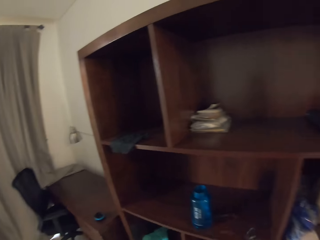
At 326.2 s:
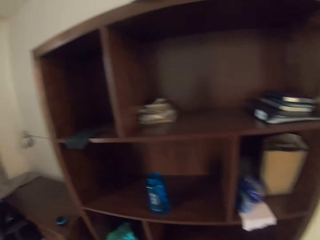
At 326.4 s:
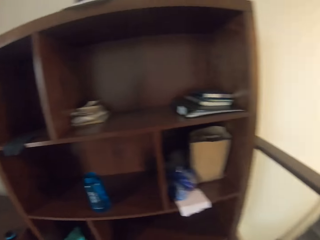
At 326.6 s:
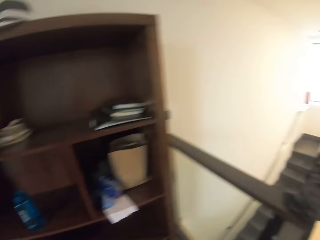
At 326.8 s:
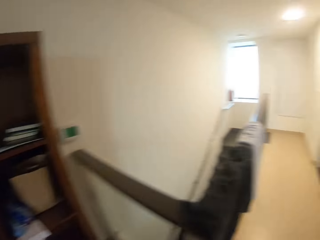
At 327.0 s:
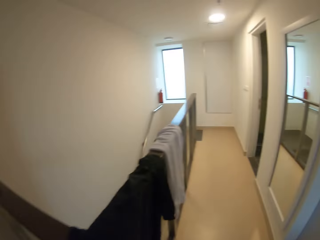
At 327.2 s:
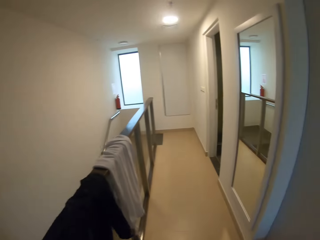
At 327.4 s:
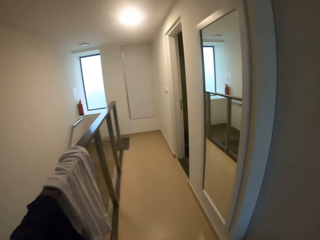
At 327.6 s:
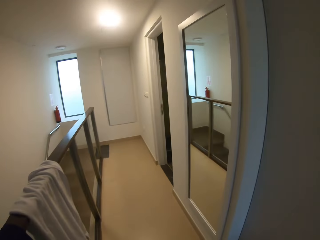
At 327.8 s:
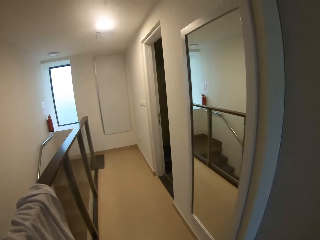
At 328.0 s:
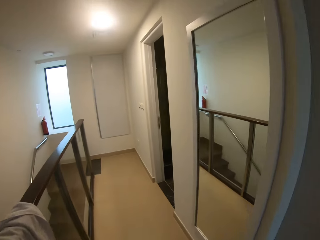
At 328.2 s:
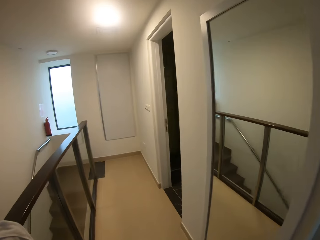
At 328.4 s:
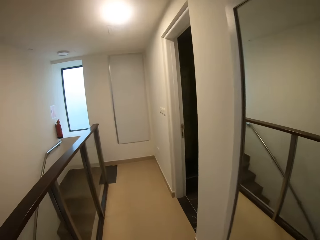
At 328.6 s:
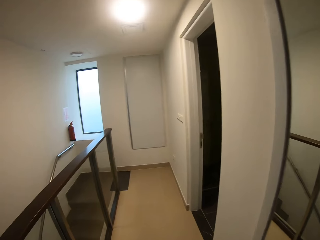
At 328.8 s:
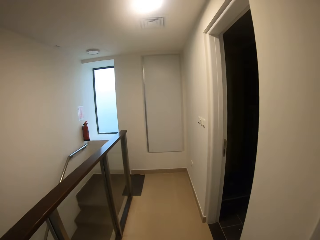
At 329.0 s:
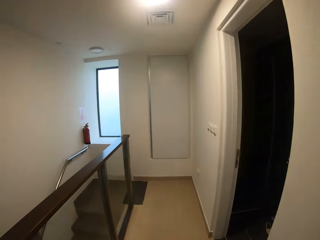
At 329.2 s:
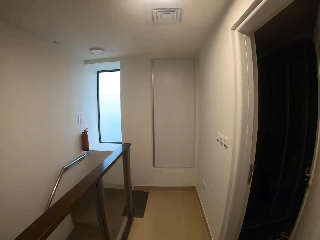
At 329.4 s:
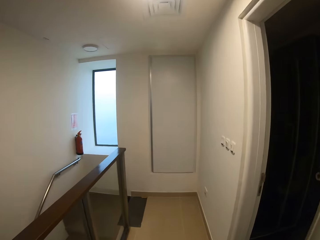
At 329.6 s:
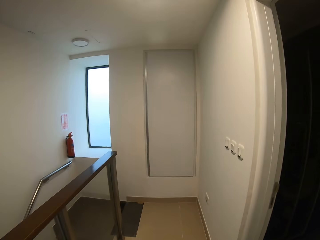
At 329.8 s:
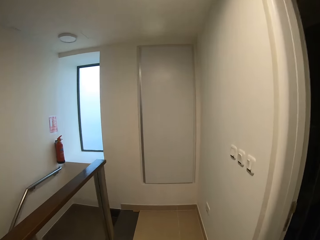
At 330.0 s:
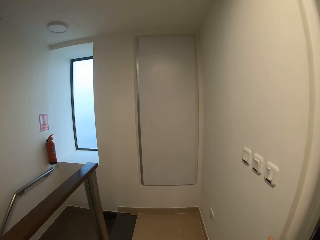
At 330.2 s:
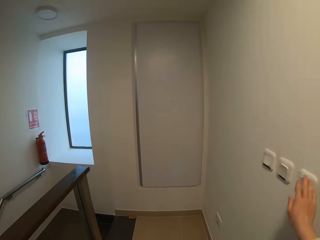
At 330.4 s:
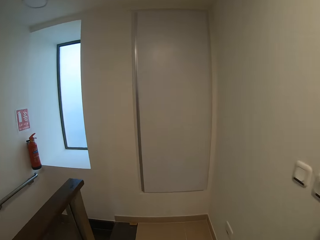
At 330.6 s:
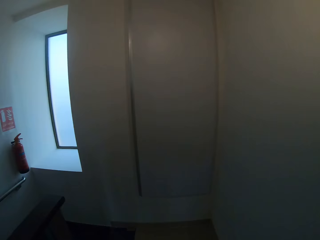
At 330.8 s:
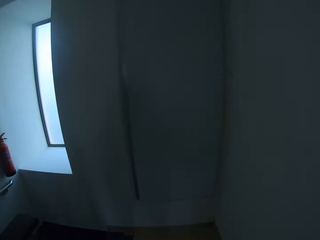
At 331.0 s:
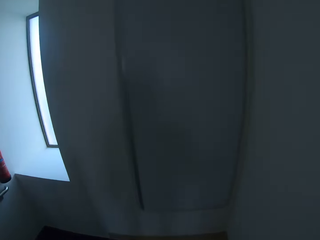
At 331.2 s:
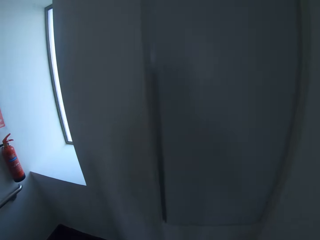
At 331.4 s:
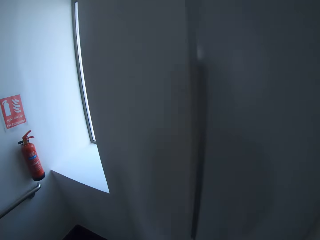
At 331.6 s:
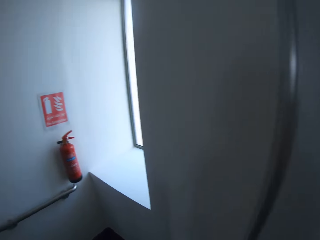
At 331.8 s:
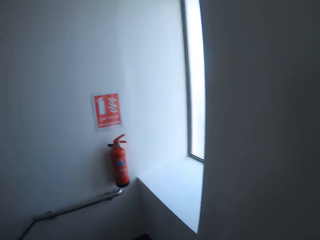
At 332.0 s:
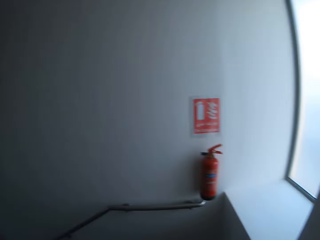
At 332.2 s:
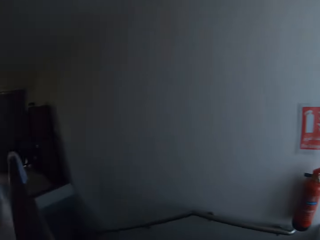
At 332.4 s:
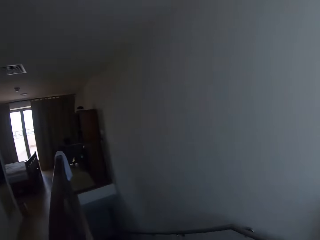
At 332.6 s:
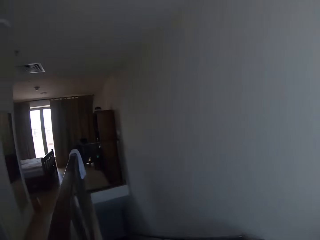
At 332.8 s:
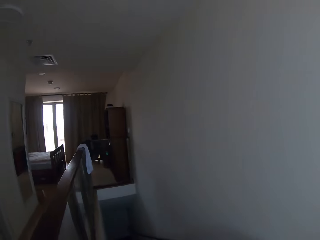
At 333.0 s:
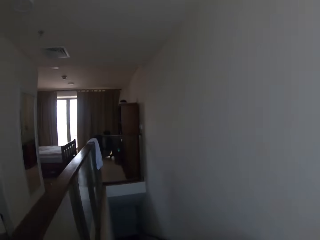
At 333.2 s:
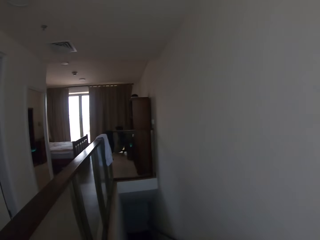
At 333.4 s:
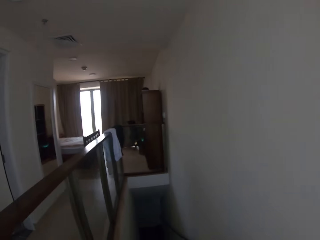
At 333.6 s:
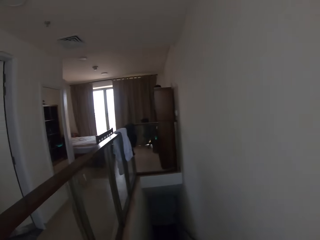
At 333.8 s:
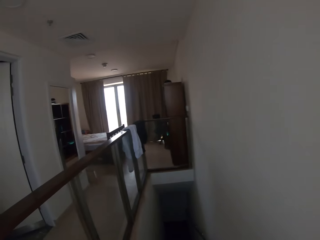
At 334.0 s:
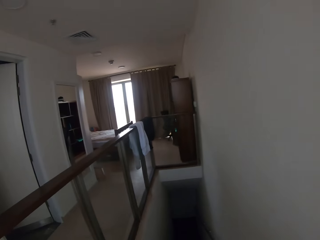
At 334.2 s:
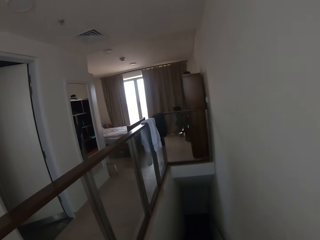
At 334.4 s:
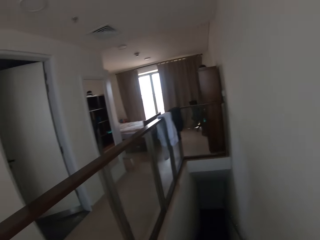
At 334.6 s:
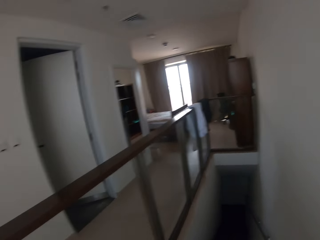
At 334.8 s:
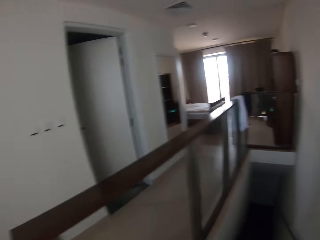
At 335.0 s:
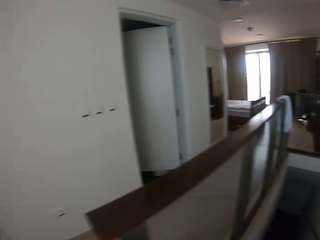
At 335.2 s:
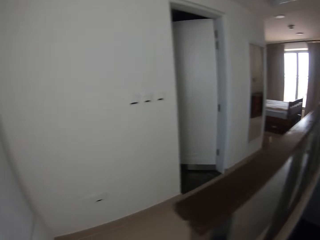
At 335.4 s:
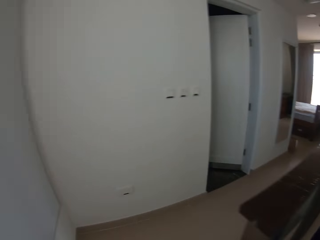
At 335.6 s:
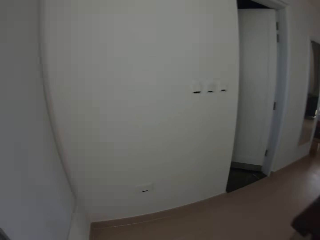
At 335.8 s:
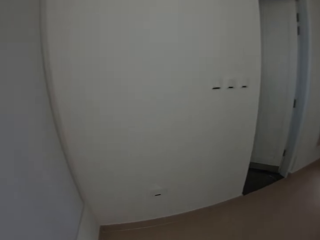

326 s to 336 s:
The camera wearer turns at the wardrobe. They walk in the corridor. They switch off the lights. They walk down the stairs.

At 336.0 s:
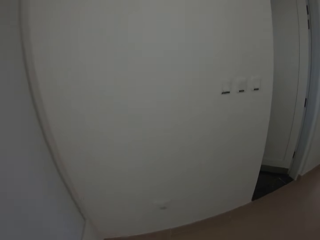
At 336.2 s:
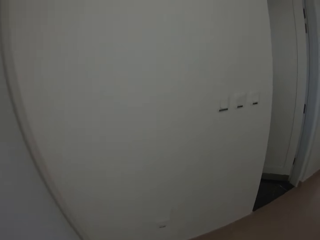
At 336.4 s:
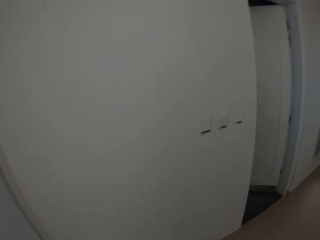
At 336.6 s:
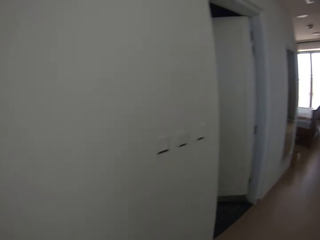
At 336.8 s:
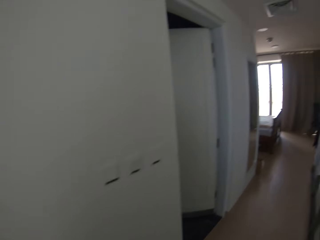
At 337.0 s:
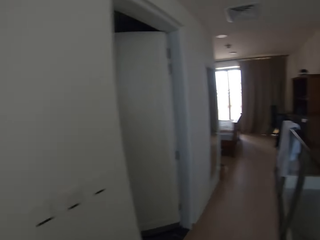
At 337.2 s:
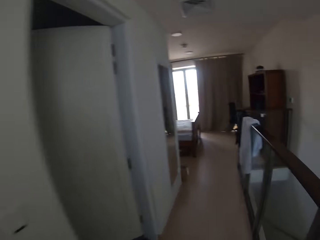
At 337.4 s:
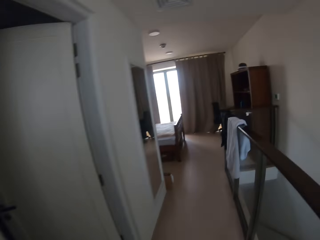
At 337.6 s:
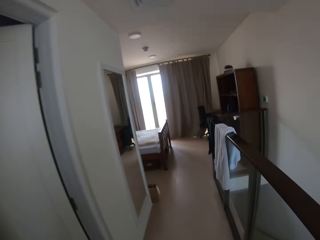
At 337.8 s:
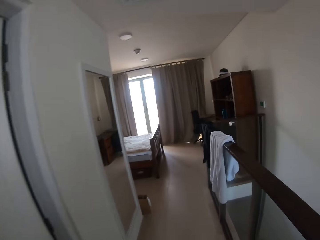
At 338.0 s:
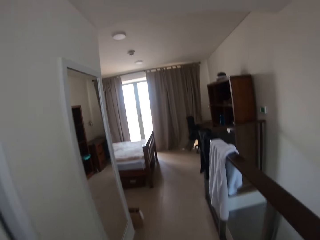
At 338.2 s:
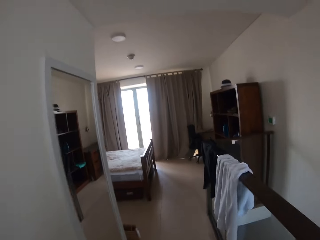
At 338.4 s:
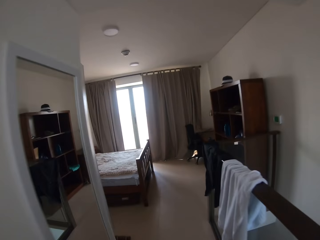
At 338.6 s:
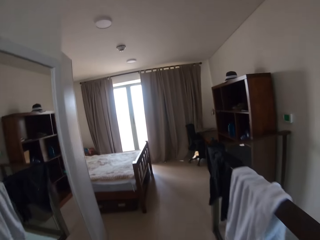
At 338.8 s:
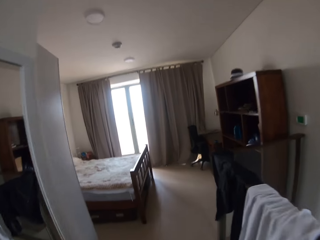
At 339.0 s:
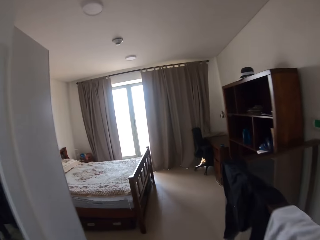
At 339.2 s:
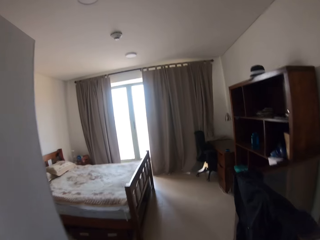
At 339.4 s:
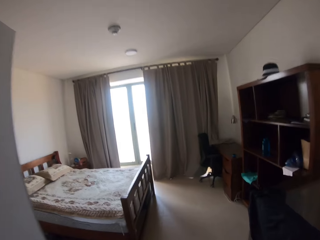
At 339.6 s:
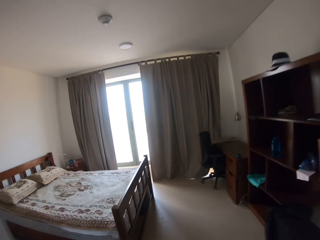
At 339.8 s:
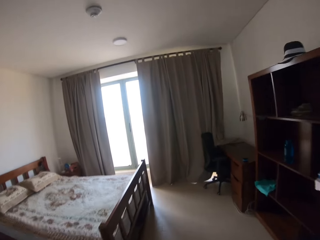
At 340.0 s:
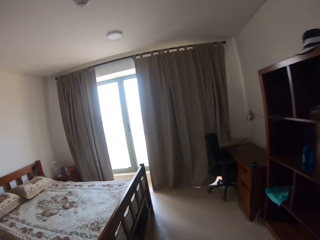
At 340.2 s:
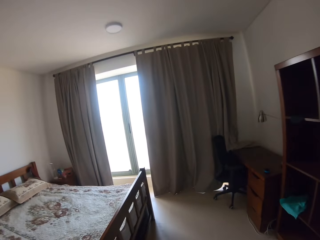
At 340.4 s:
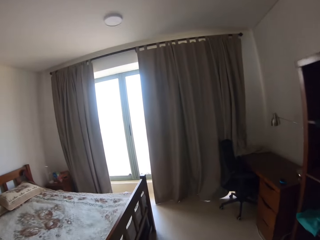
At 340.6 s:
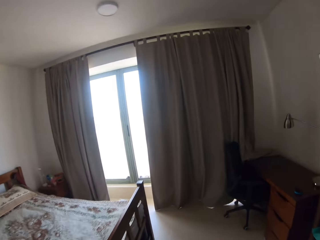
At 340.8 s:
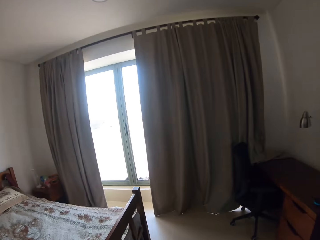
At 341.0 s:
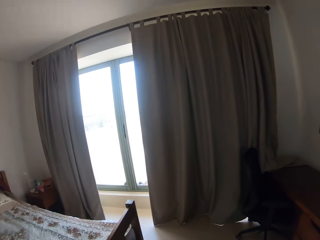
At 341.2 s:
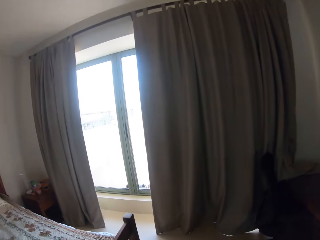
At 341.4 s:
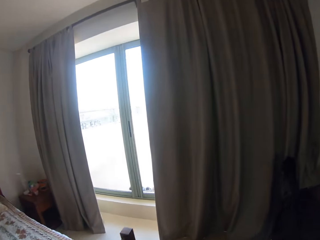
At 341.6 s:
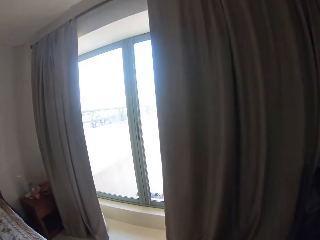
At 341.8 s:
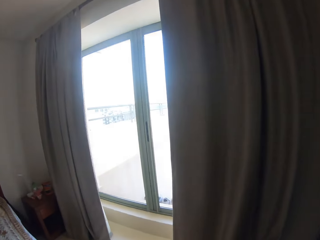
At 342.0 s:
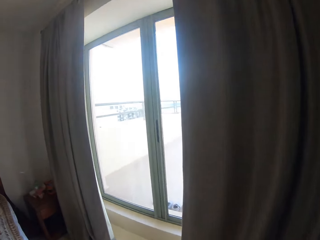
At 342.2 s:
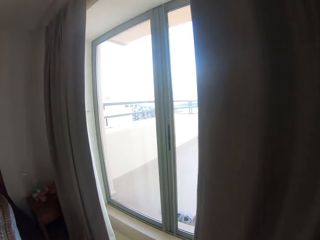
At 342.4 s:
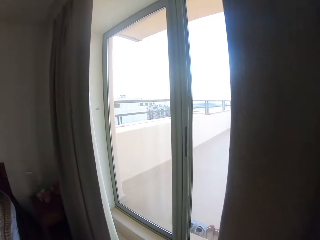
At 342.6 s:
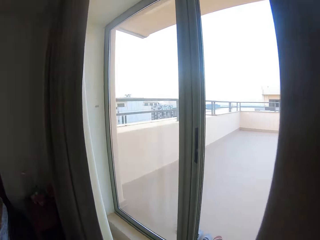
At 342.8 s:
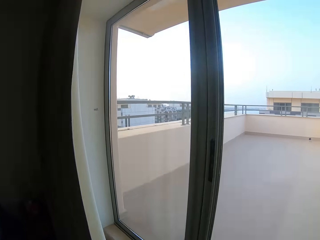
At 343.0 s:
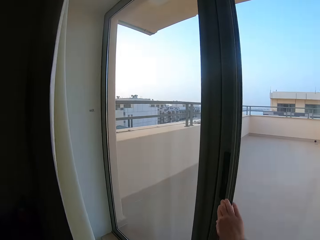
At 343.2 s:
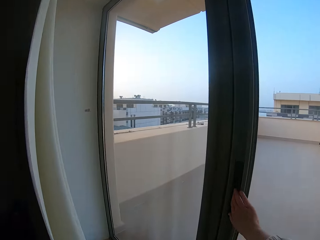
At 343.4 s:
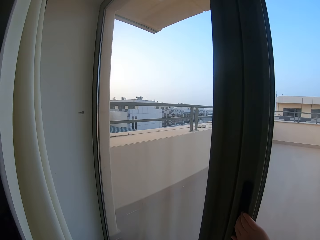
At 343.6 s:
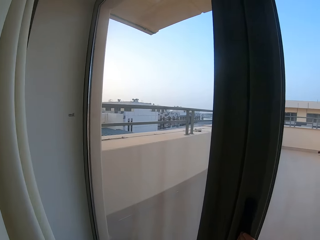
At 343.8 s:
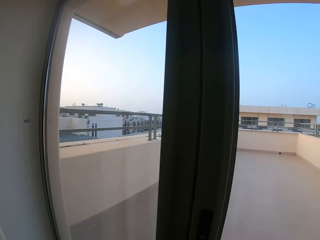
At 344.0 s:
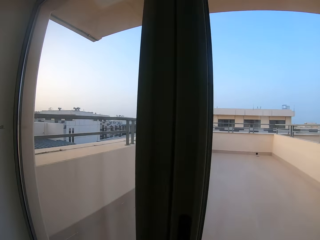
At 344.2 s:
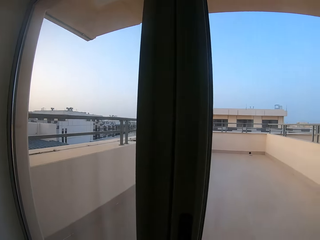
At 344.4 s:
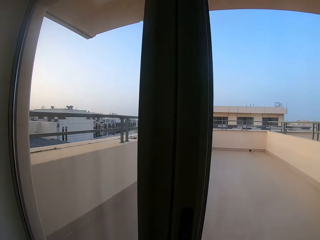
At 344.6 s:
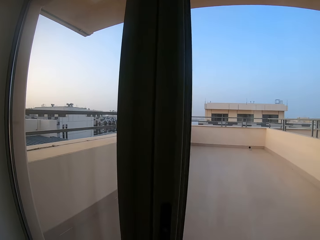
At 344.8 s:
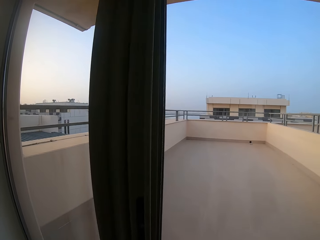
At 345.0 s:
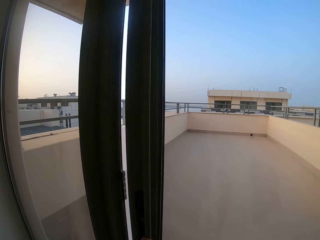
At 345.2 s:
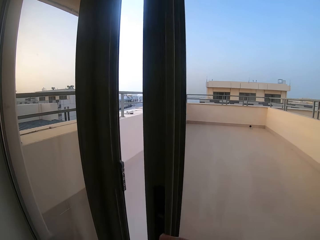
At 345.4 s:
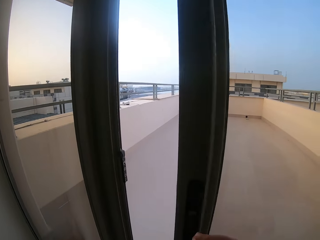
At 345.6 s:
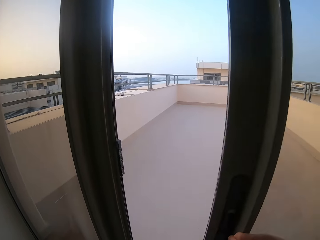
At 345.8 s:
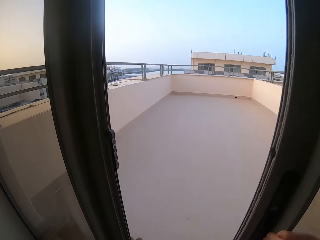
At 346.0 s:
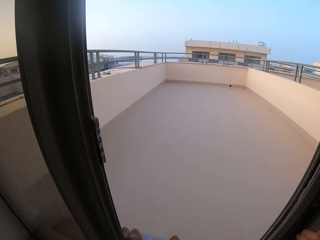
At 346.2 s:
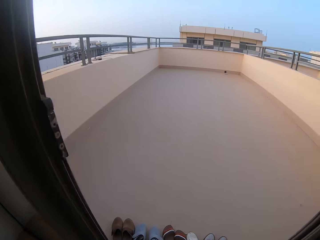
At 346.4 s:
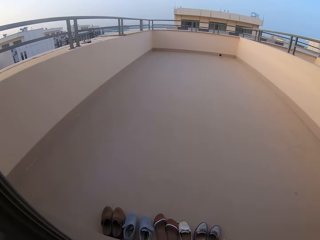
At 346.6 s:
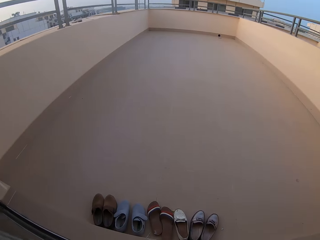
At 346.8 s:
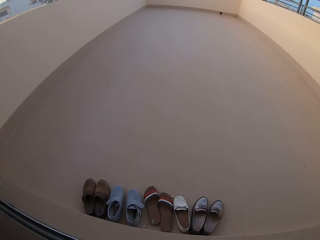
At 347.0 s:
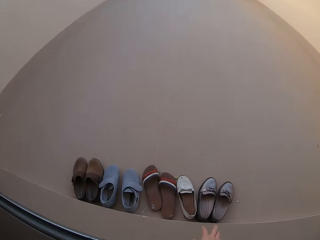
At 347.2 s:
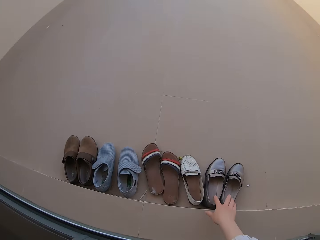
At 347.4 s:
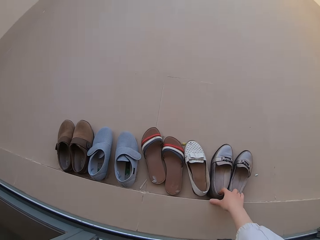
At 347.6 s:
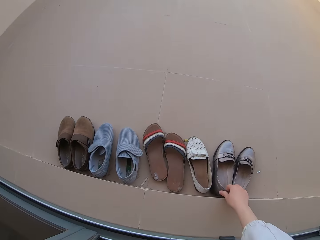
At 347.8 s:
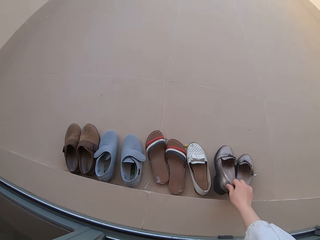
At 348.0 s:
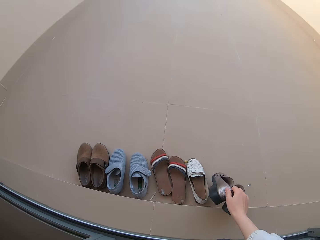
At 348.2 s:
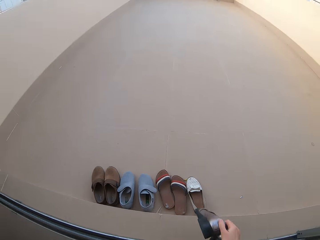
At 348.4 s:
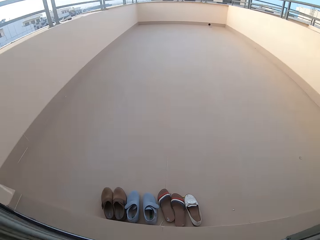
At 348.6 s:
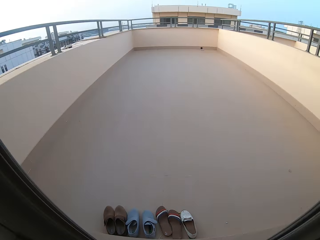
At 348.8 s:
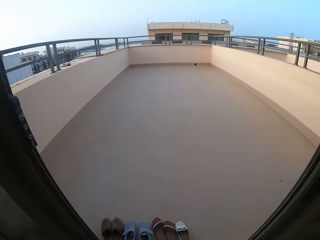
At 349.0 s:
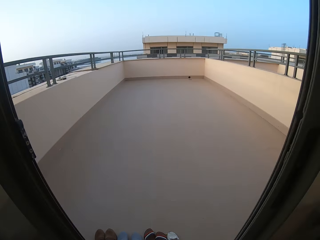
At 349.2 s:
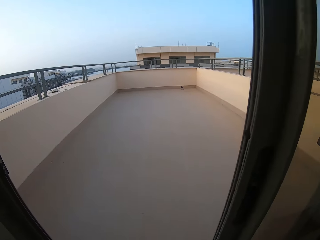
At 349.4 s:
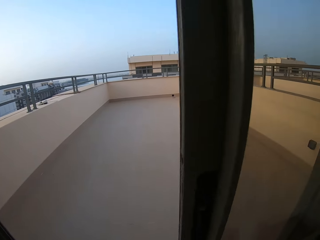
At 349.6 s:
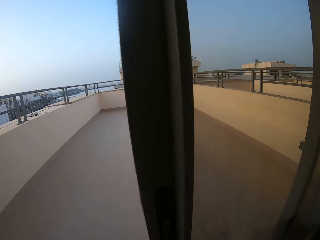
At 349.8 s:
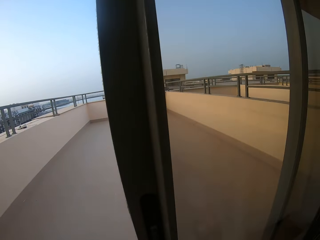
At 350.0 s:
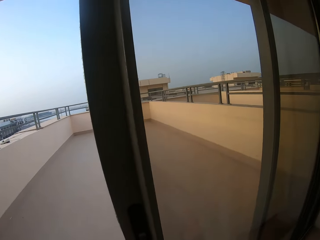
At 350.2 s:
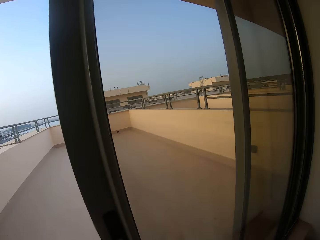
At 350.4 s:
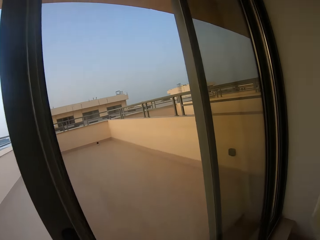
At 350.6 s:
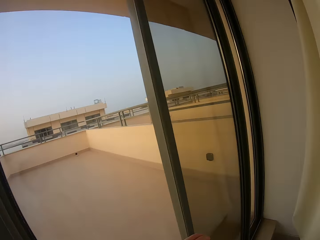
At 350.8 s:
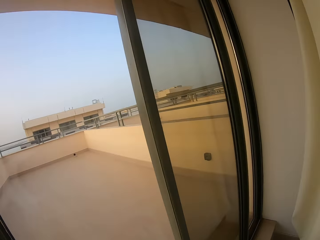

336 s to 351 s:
The camera wearer walks back to the corridor. They walk in the bedroom. They unlock the door. They open the door. They pick a pair of shoes from the veranda.
